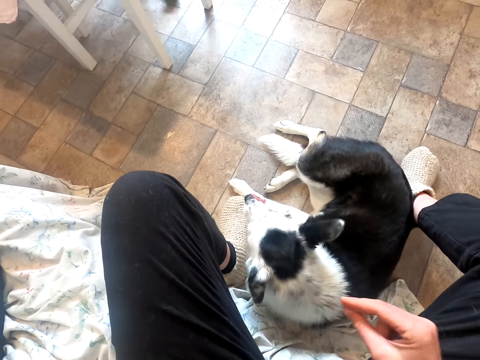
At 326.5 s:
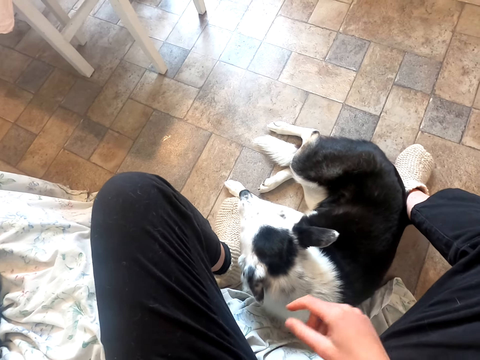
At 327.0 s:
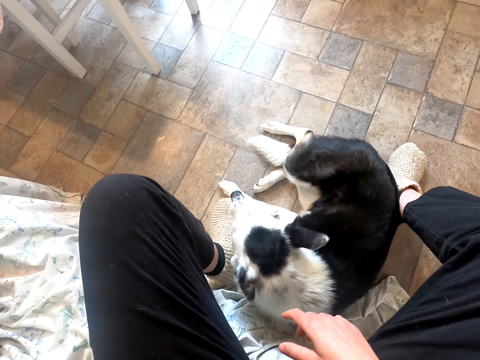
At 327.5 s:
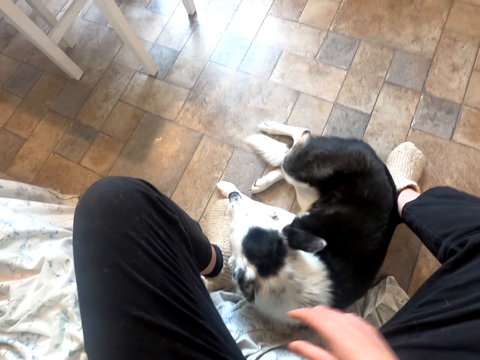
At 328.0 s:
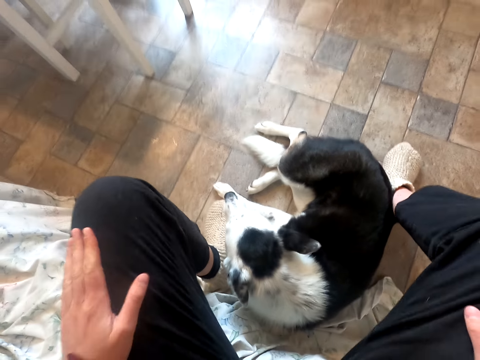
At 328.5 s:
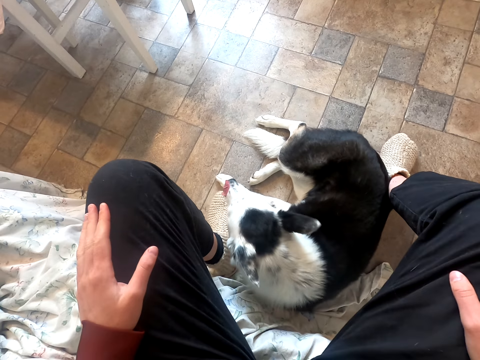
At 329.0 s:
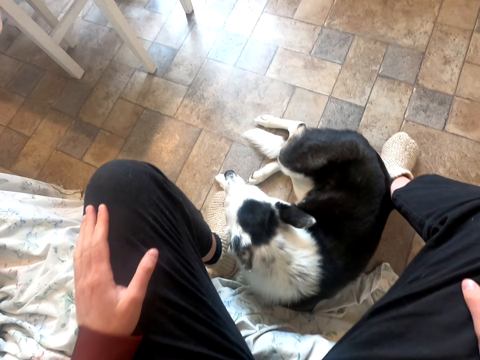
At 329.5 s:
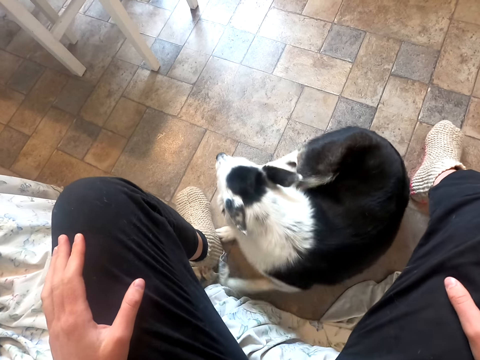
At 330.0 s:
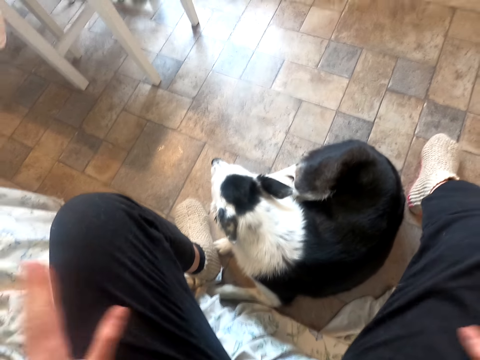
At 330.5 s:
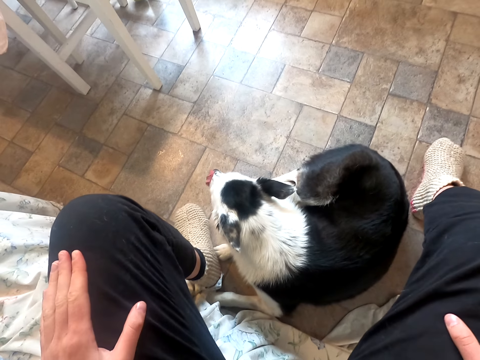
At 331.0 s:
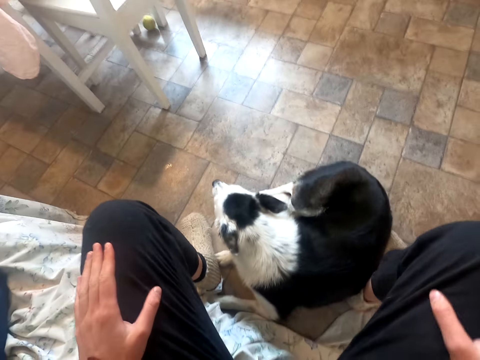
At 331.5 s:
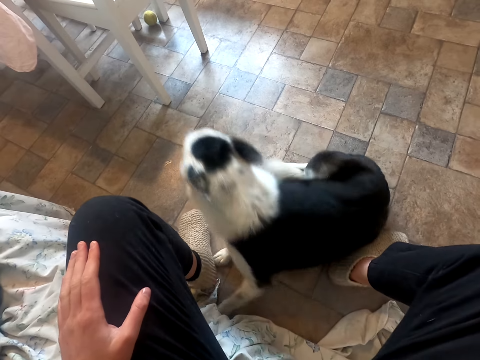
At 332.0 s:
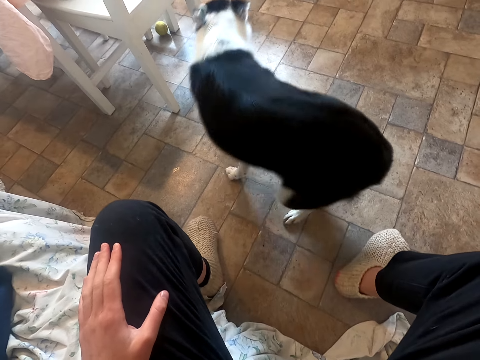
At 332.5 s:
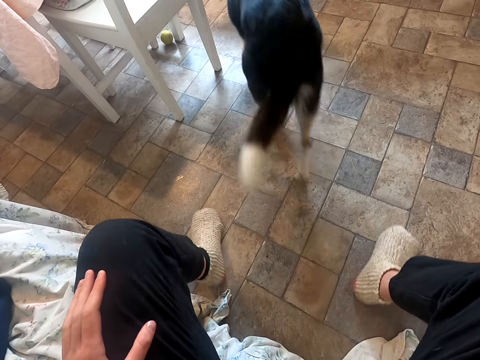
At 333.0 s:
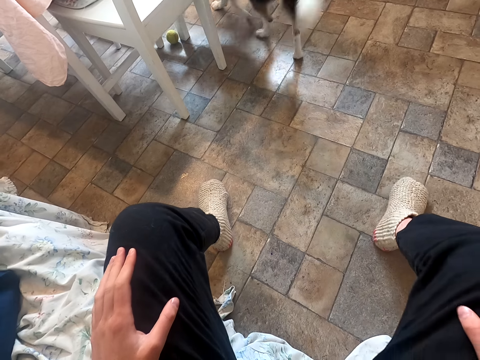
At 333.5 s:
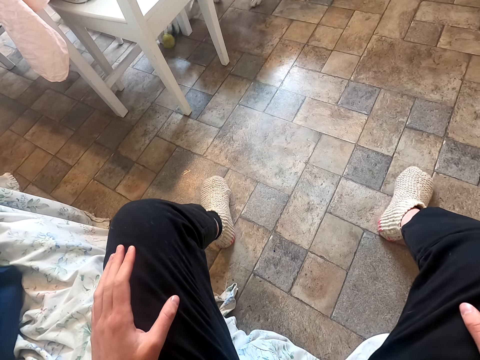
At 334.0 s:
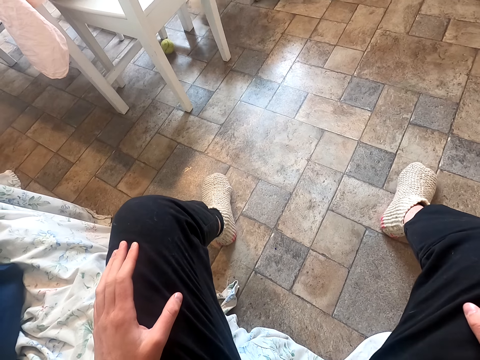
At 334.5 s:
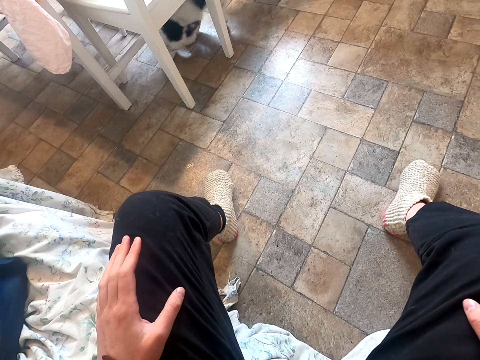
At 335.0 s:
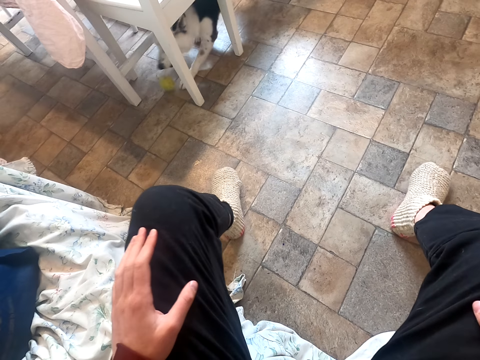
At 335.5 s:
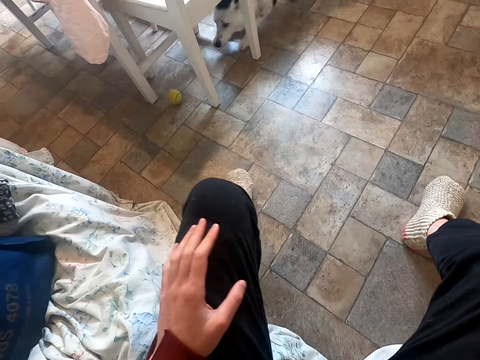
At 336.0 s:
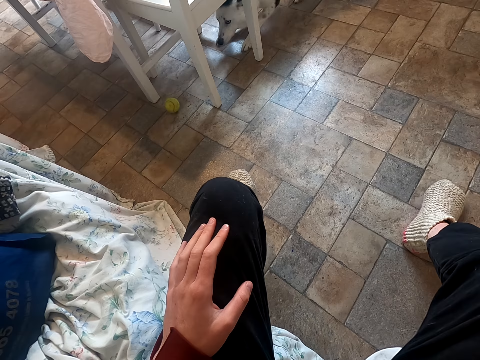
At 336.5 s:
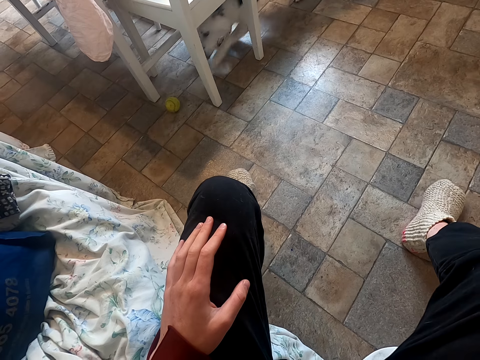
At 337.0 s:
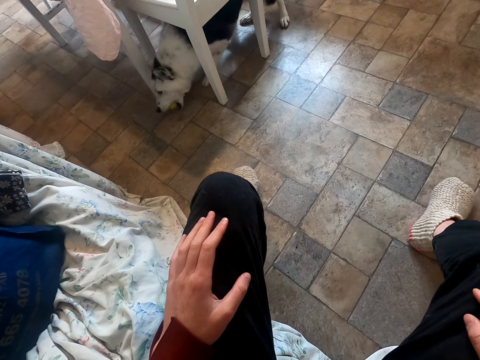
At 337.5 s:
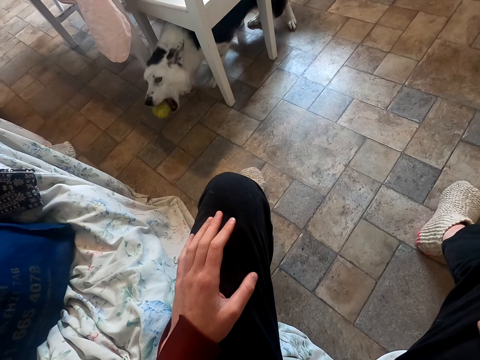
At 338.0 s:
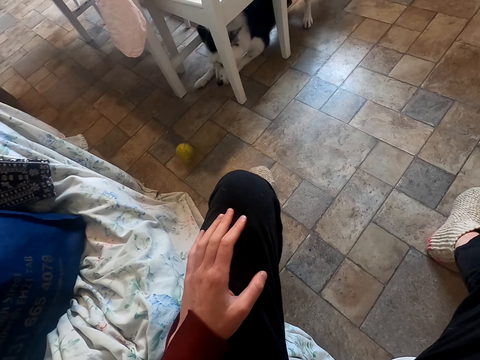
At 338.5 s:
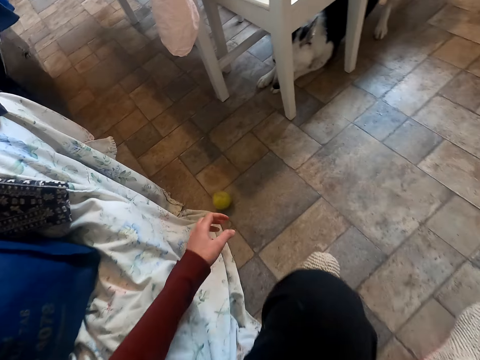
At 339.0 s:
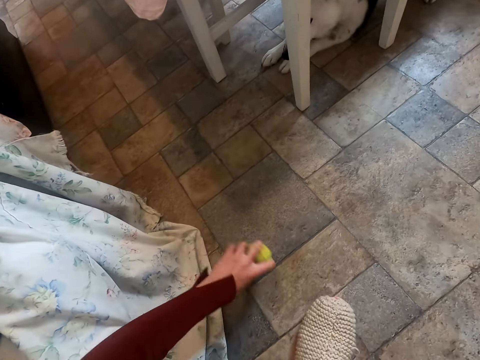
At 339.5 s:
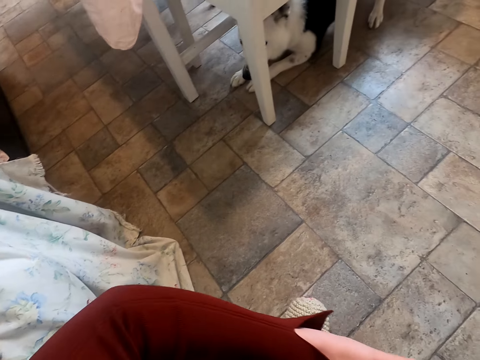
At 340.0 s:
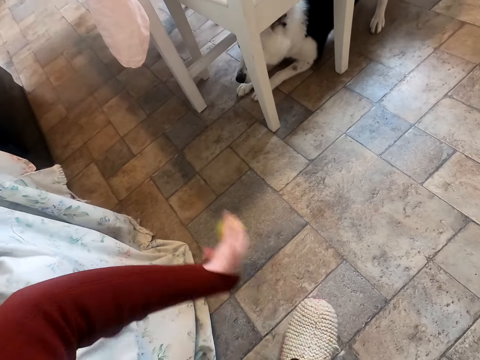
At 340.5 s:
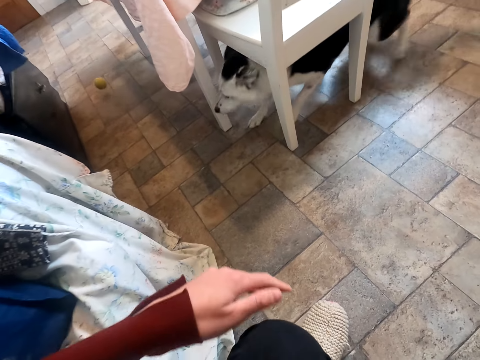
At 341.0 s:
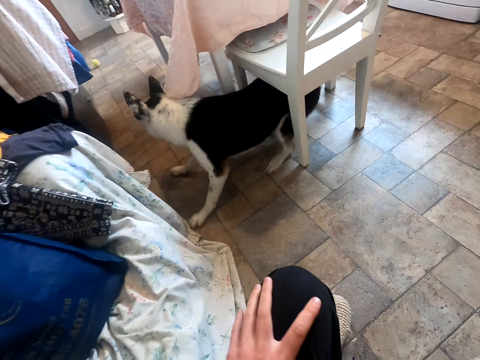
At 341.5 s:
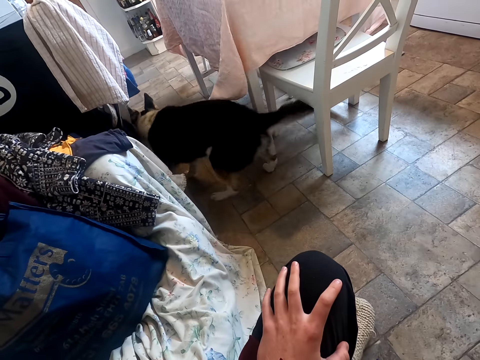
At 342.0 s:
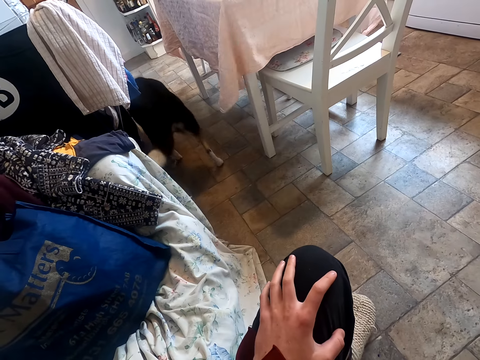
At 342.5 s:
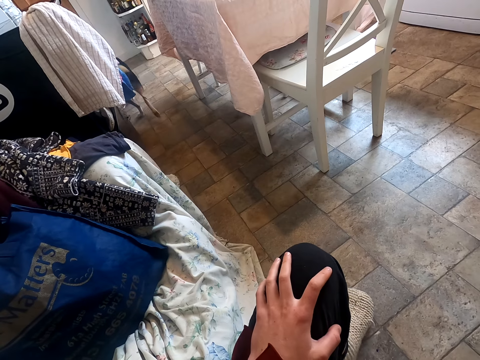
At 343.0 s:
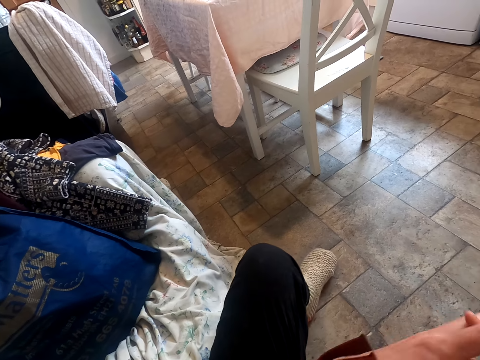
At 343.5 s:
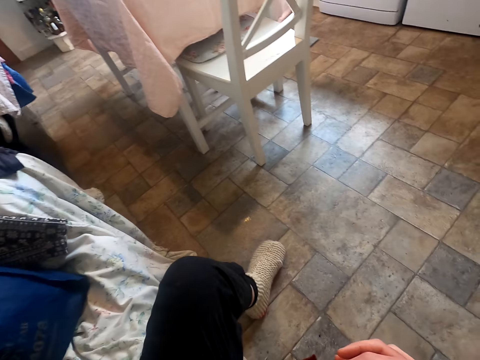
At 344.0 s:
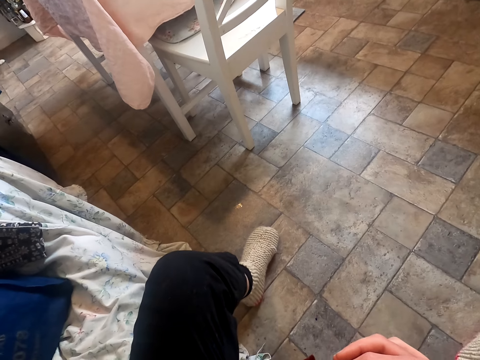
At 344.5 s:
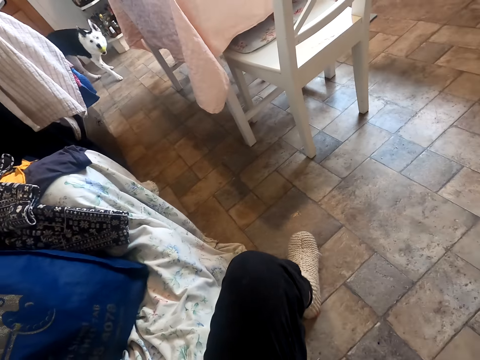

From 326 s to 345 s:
The camera wearer claps his hands on his knee. He pushes the dog with his leg. He picks up the ball and throws the ball.

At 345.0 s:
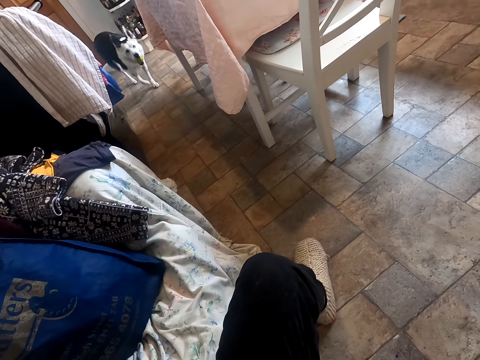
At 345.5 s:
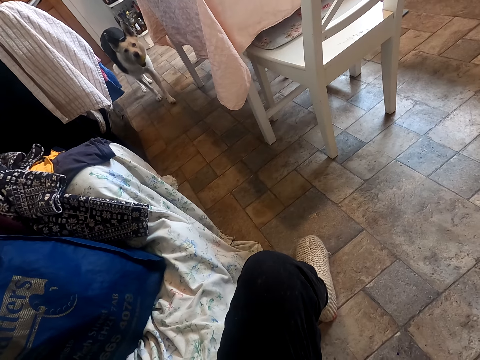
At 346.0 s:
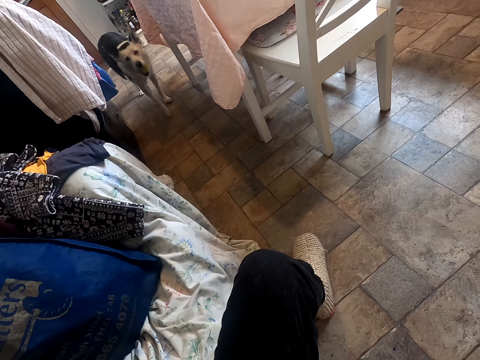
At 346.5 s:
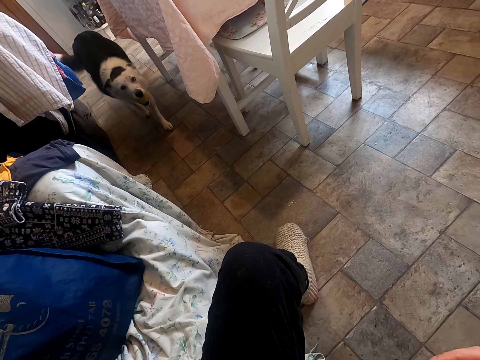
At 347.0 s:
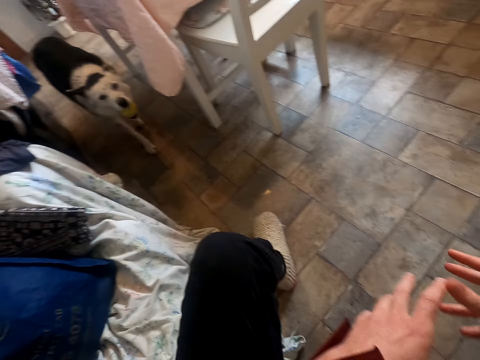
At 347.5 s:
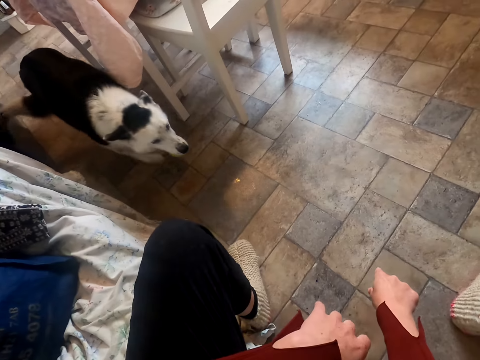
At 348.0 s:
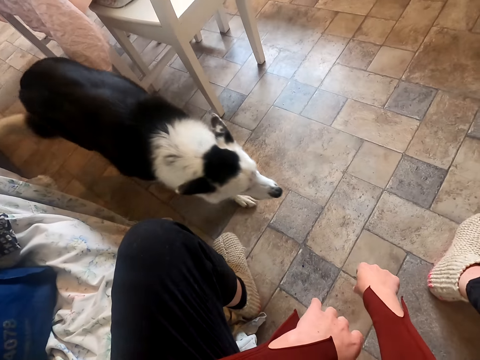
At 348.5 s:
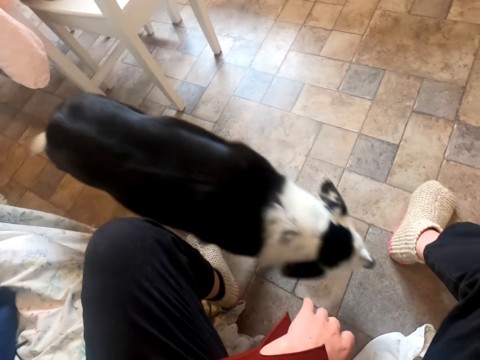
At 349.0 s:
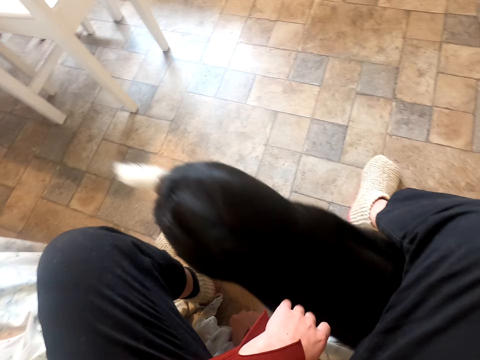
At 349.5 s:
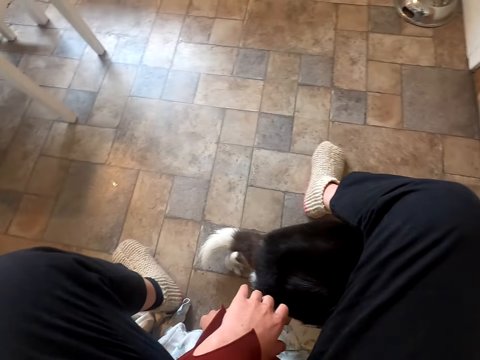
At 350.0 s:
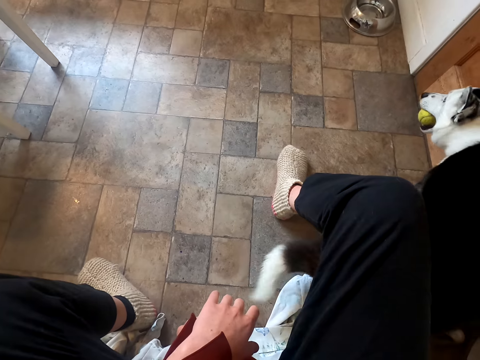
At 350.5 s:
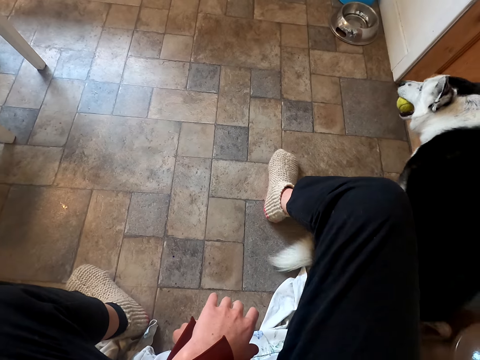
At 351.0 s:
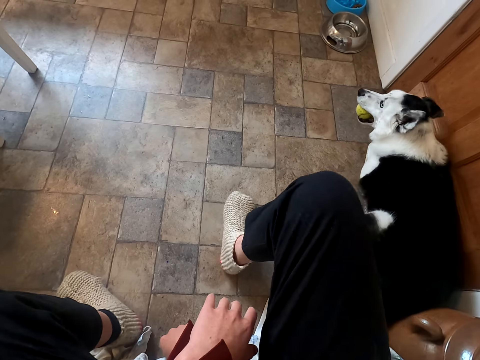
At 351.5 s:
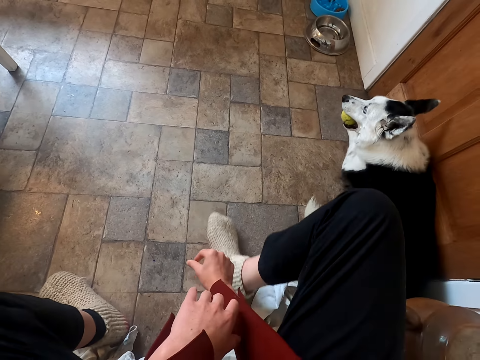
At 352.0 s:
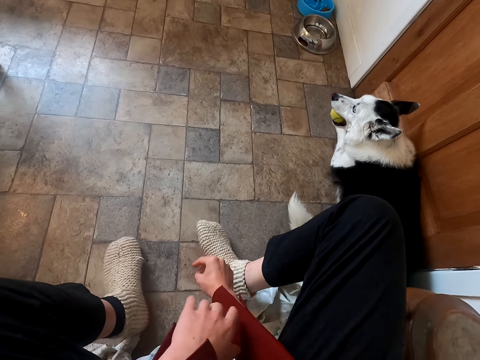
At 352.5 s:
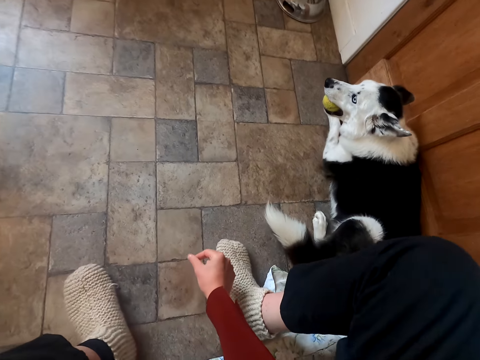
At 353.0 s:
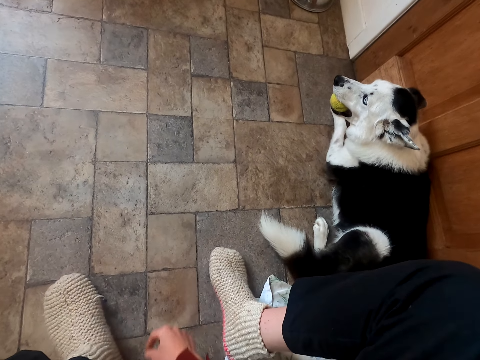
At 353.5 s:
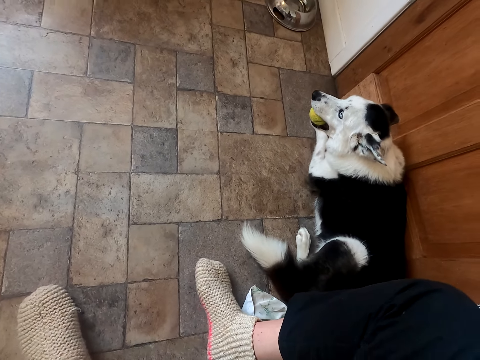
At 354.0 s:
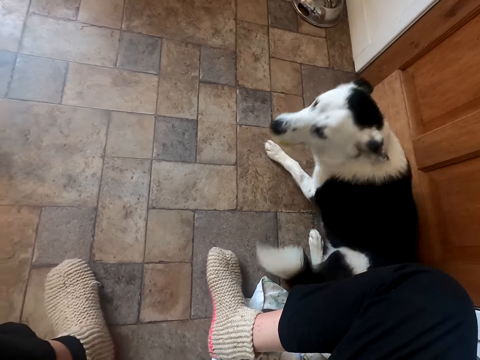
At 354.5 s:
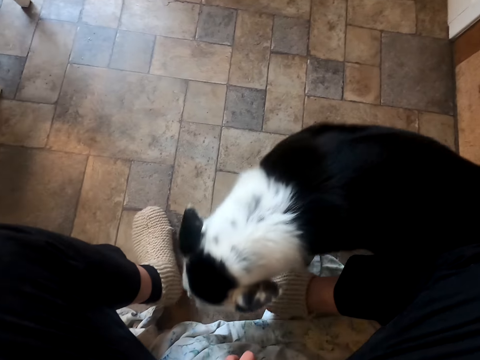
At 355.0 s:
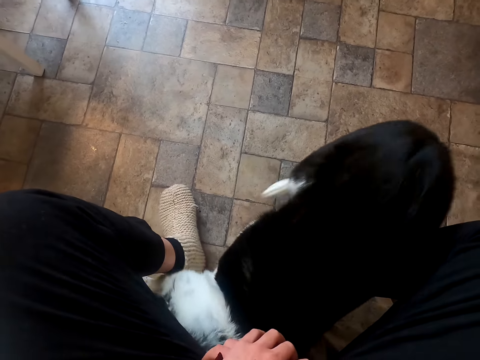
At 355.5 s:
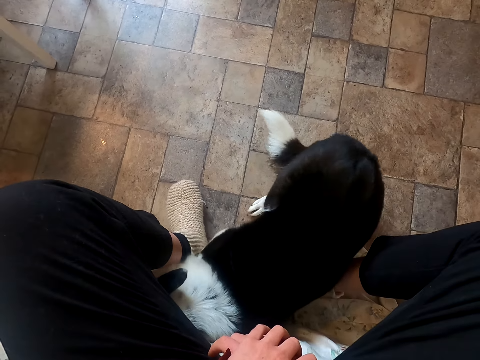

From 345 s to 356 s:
The camera wearer snaps his fingers.
